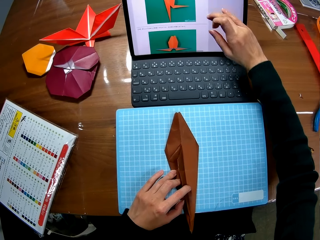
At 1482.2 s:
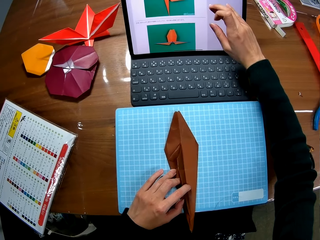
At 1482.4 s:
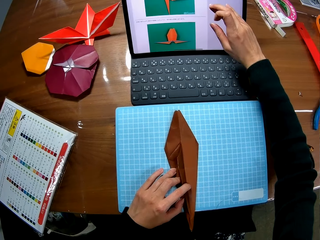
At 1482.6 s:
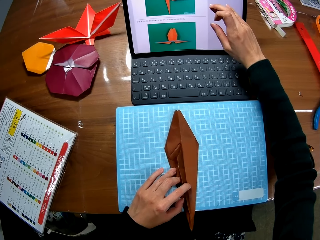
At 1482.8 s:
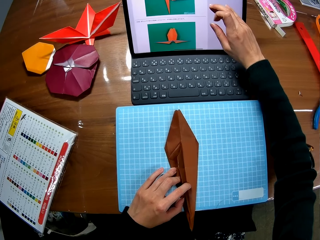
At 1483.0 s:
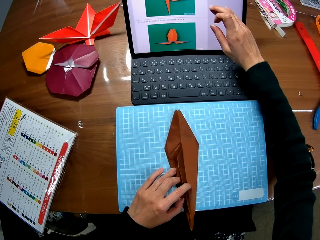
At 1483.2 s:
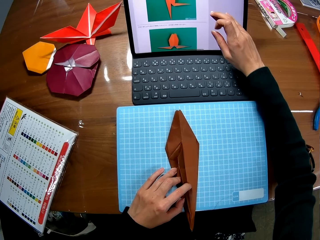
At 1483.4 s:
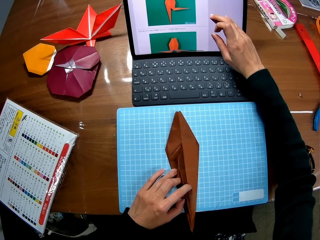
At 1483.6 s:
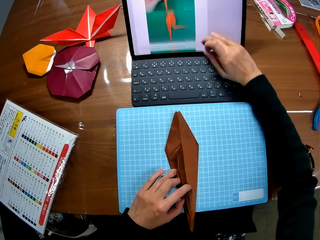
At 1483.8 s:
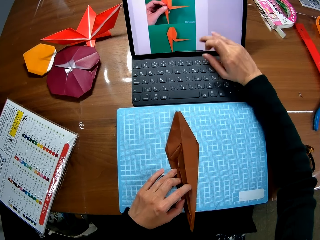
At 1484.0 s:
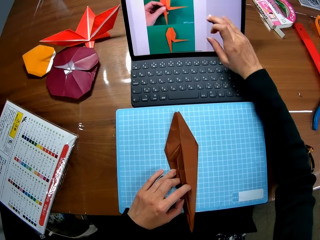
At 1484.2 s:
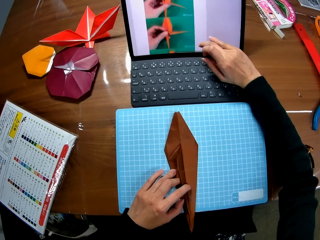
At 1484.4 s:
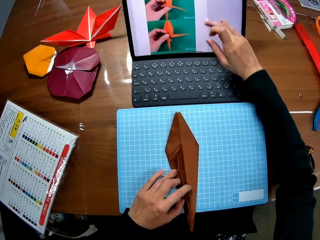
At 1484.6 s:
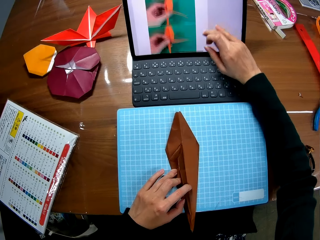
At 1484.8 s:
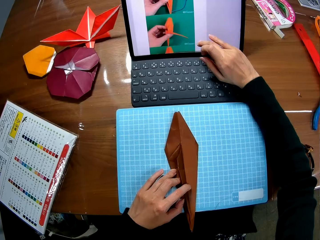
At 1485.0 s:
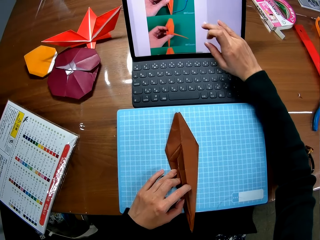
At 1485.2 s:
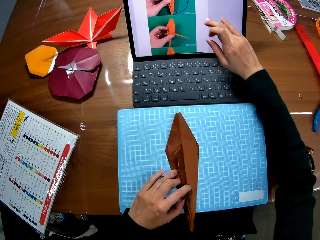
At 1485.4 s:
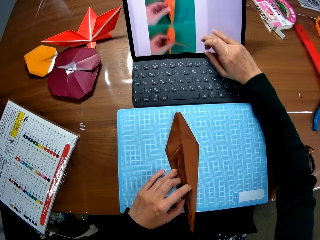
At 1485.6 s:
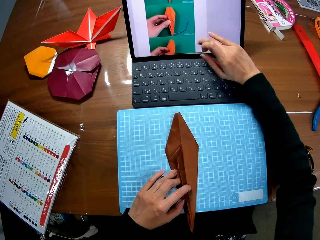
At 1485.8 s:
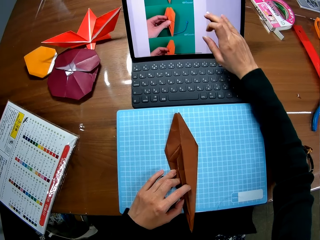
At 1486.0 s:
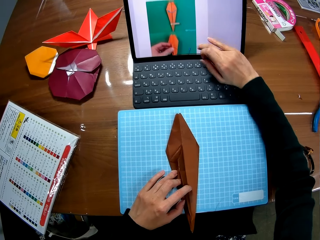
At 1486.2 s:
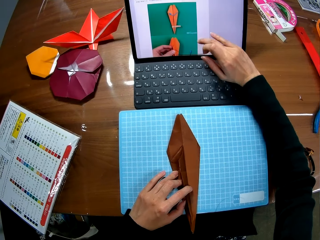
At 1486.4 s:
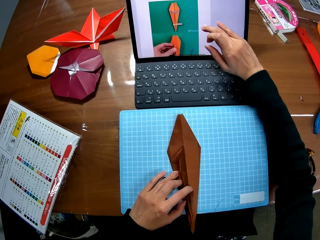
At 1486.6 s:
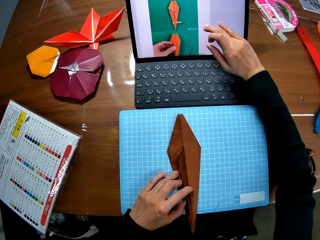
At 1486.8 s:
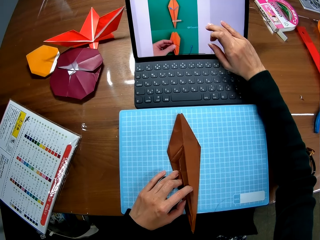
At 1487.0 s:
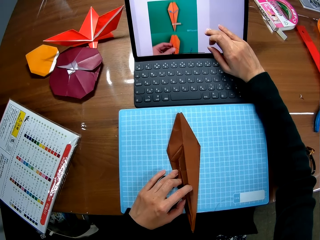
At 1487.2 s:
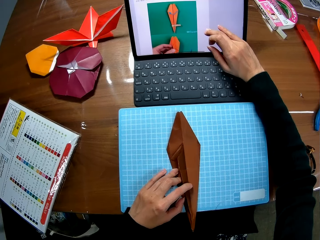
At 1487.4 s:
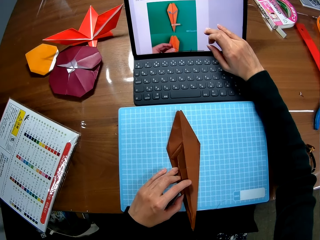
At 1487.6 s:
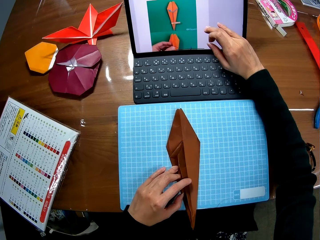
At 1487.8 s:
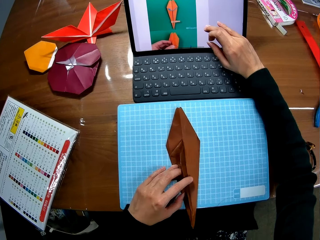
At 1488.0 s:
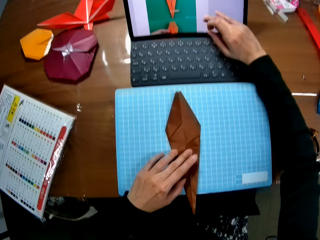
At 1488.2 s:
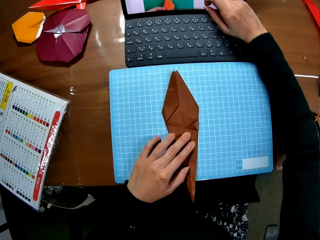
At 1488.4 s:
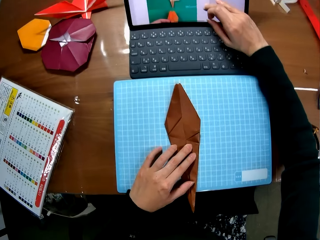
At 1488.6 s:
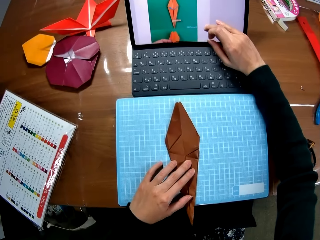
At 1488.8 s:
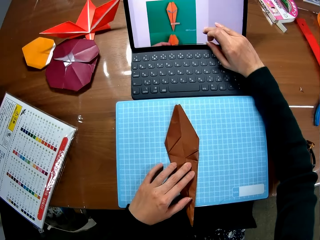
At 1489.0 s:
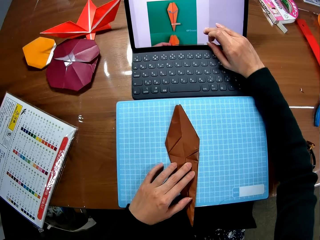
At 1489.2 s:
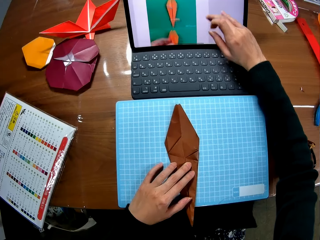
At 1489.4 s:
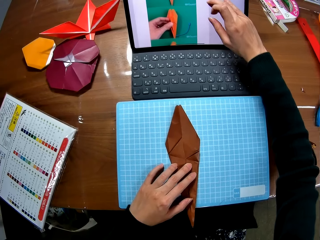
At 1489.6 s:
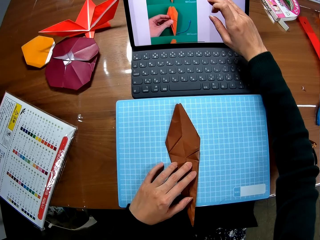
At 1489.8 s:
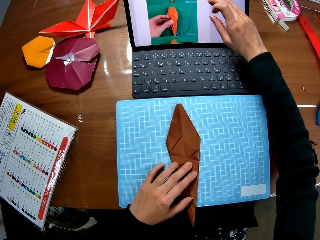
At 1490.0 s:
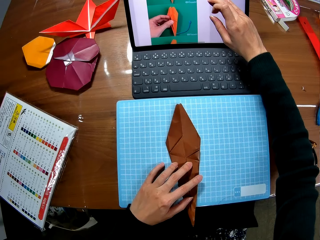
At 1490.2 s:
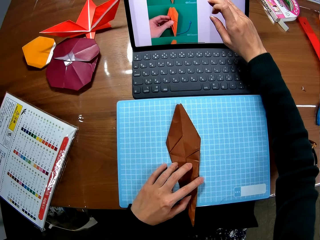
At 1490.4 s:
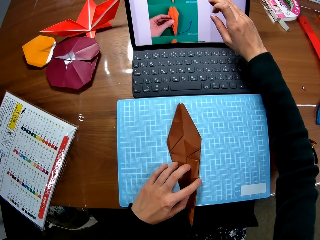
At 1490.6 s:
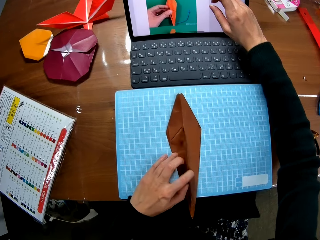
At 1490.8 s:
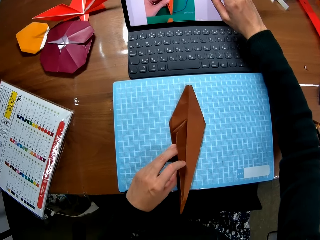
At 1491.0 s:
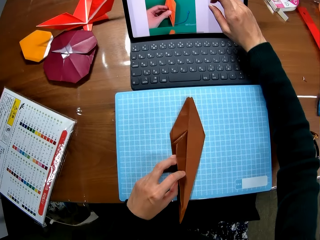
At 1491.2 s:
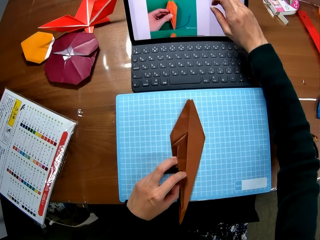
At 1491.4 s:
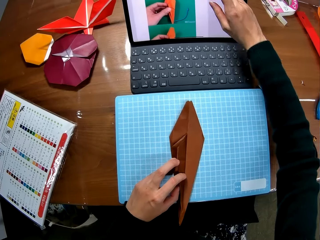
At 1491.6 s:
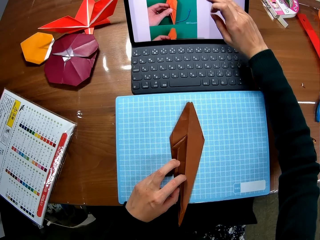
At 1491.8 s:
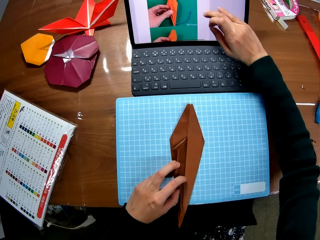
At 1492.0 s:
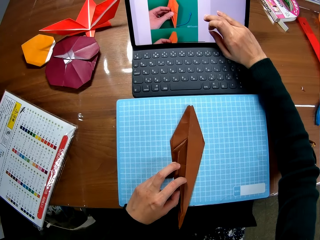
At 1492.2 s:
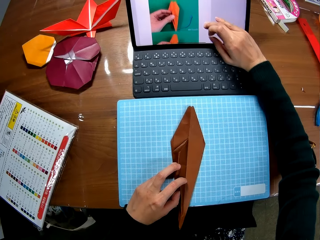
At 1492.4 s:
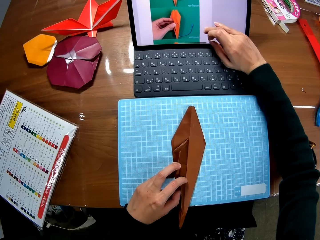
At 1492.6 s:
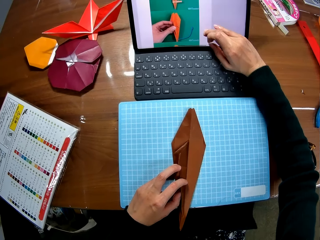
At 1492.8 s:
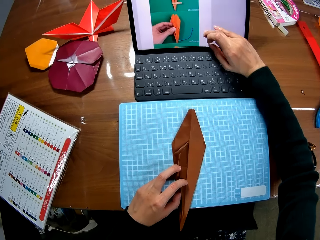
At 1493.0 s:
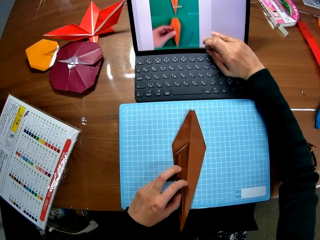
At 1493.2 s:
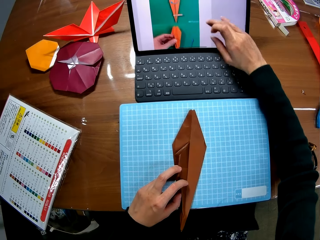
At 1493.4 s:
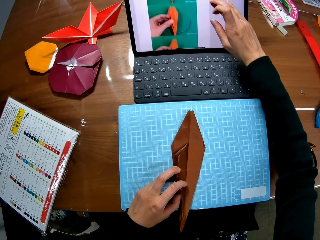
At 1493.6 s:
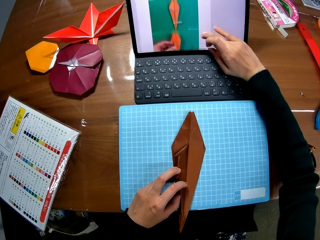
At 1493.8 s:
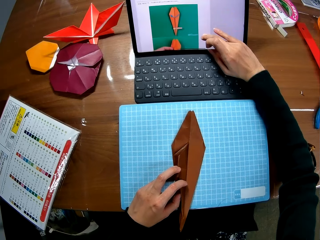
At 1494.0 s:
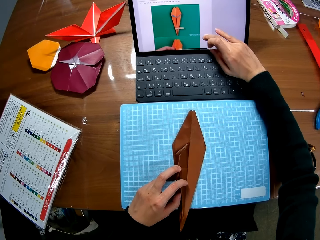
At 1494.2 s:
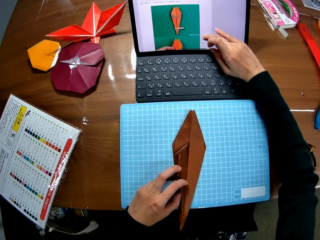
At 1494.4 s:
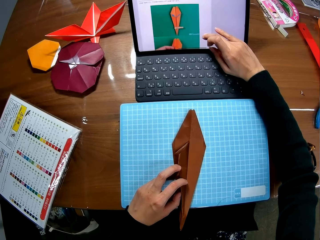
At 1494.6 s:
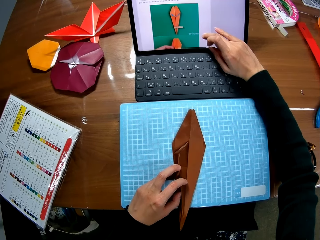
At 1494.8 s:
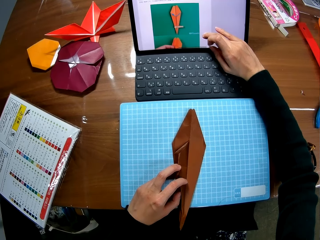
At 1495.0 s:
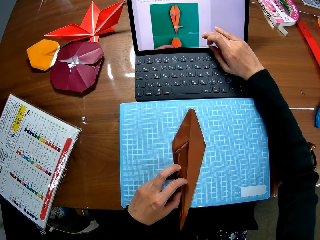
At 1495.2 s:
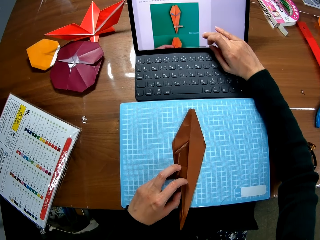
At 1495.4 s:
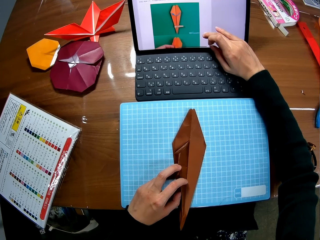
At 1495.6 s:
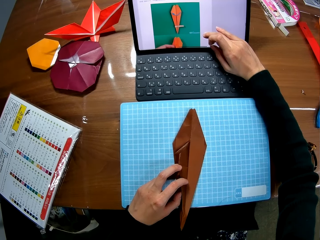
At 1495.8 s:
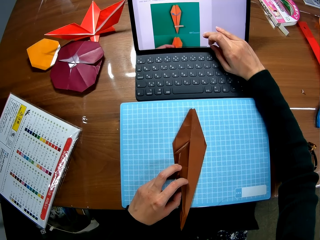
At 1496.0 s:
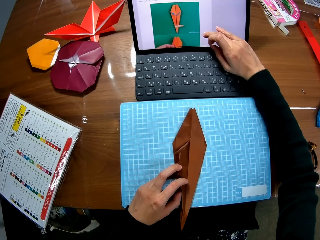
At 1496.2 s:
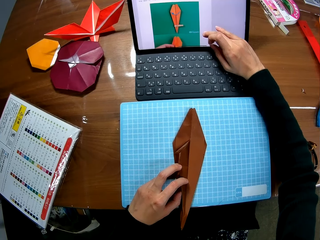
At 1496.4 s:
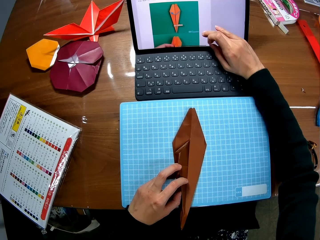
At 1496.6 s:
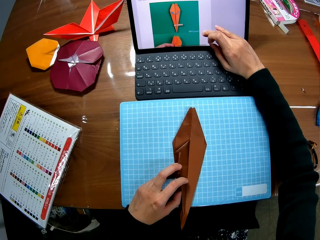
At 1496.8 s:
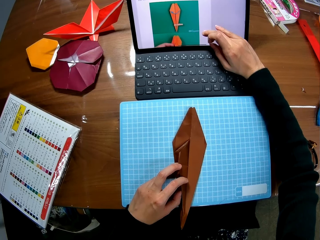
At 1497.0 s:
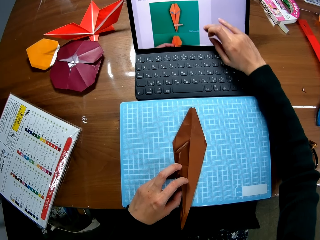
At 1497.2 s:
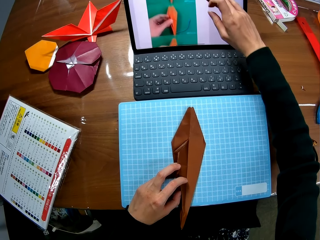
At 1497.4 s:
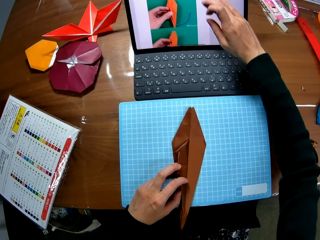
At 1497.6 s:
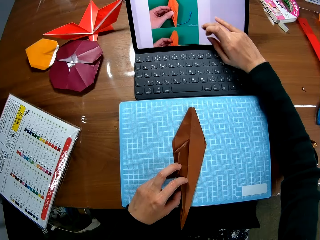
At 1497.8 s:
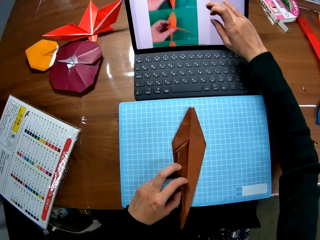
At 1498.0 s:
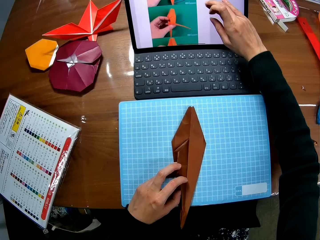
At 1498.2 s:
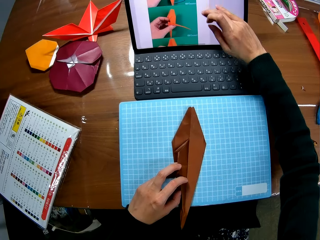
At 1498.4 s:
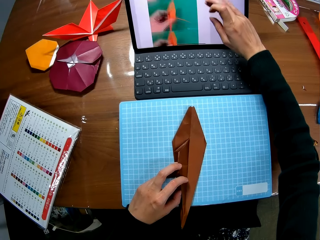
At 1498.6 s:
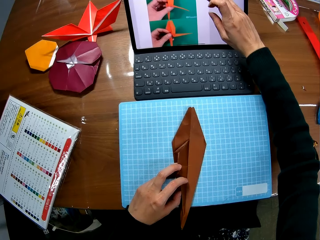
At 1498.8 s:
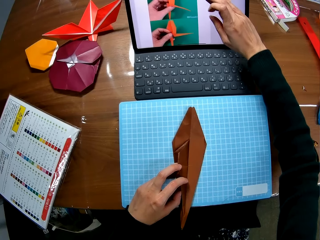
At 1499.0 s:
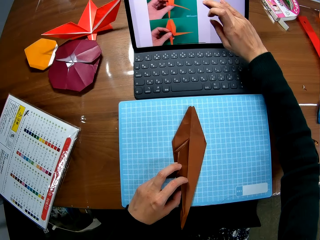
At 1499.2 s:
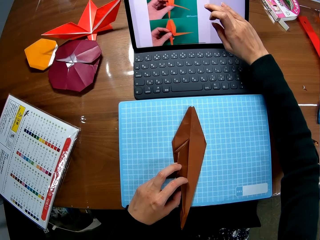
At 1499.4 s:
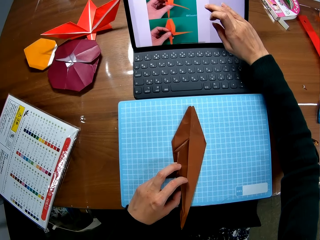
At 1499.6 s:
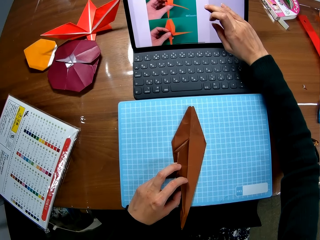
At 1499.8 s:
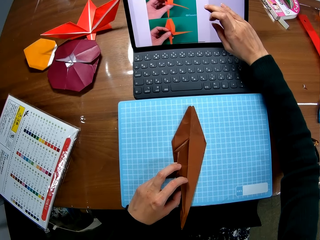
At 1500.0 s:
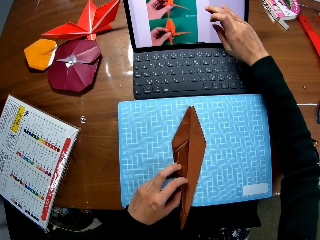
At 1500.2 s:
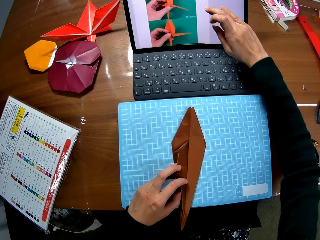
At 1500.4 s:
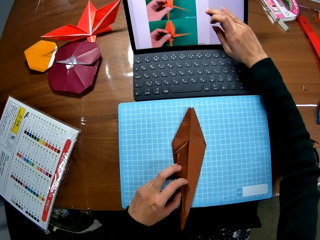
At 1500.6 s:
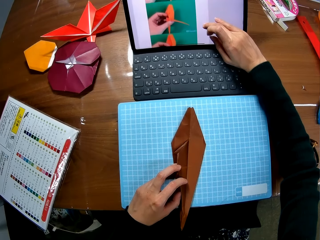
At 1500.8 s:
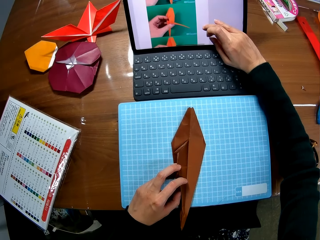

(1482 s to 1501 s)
The camera wearer holds the paper. They scroll the tablet. They look at the tablet. They scroll the tablet.
